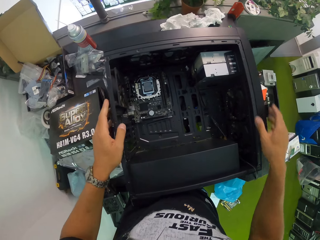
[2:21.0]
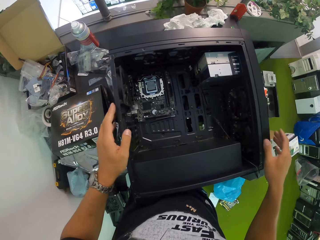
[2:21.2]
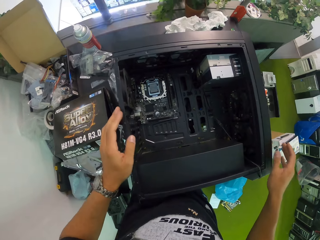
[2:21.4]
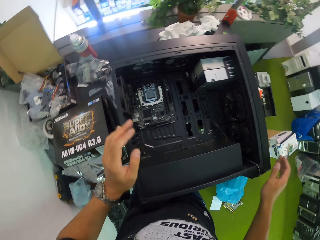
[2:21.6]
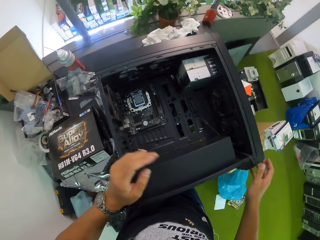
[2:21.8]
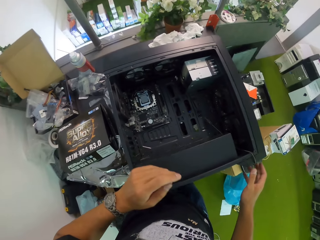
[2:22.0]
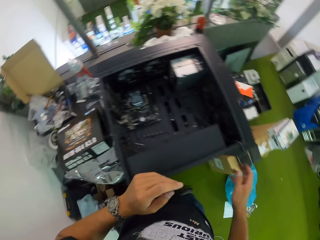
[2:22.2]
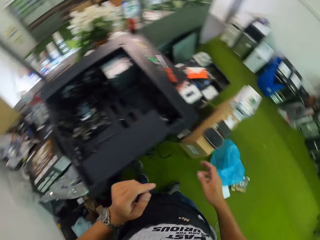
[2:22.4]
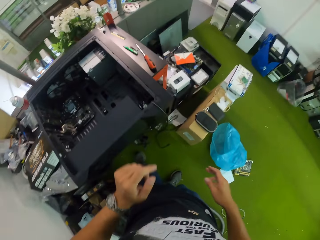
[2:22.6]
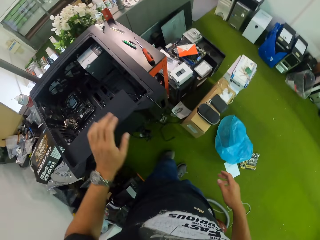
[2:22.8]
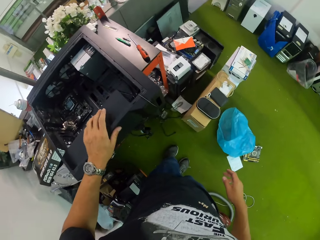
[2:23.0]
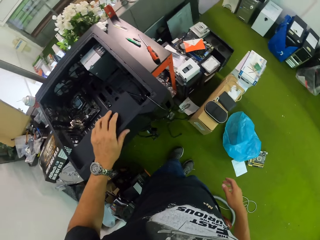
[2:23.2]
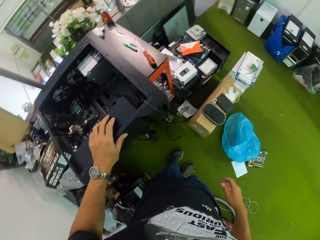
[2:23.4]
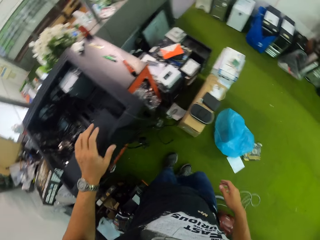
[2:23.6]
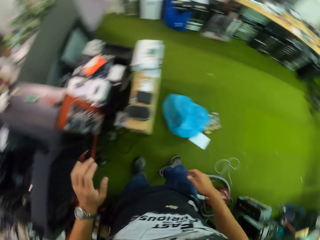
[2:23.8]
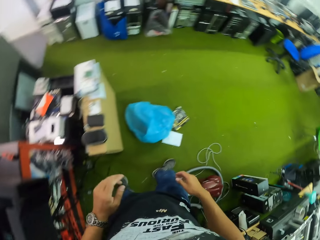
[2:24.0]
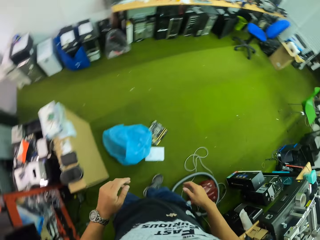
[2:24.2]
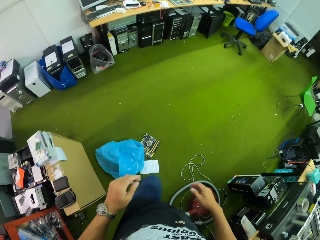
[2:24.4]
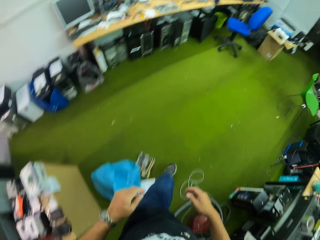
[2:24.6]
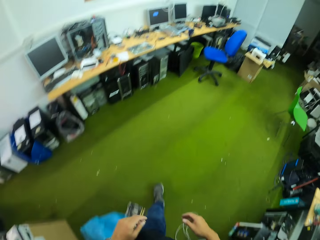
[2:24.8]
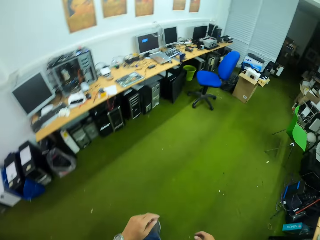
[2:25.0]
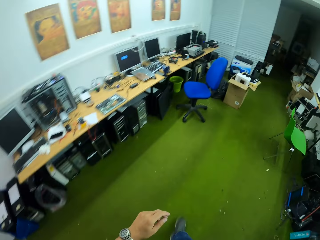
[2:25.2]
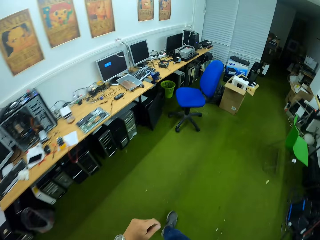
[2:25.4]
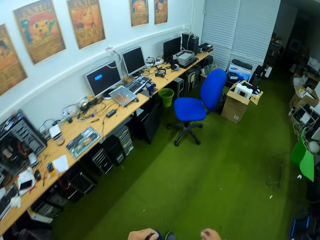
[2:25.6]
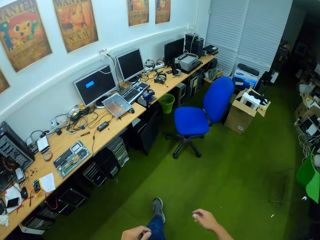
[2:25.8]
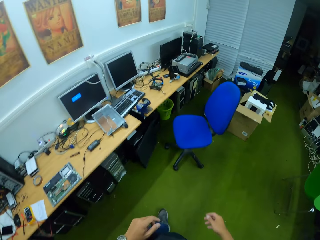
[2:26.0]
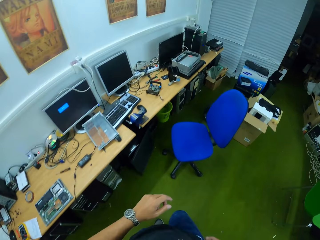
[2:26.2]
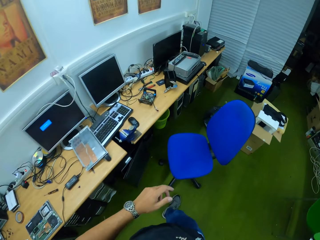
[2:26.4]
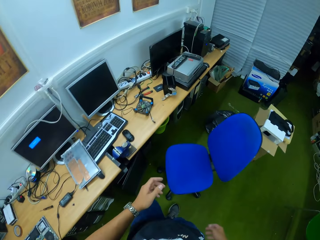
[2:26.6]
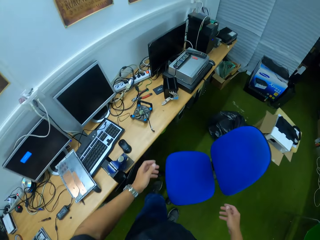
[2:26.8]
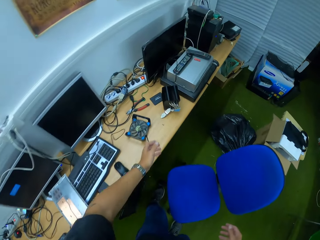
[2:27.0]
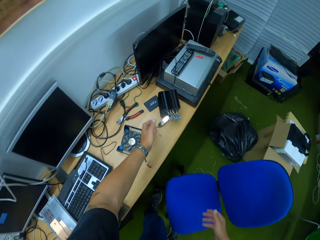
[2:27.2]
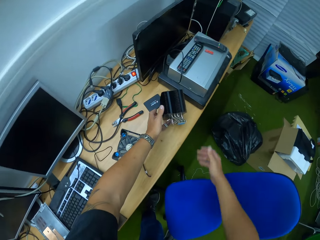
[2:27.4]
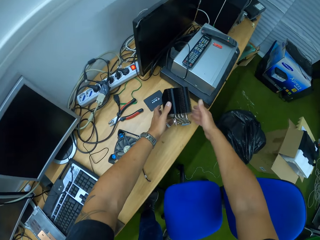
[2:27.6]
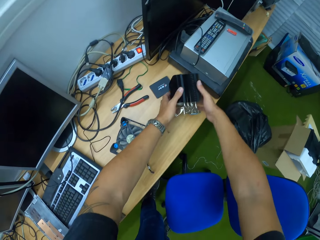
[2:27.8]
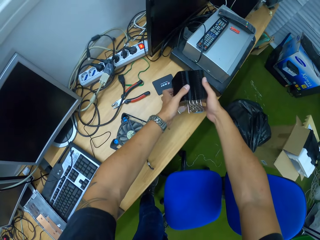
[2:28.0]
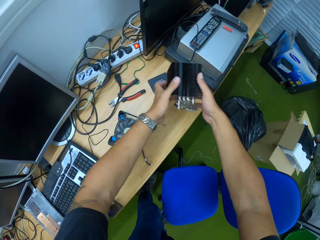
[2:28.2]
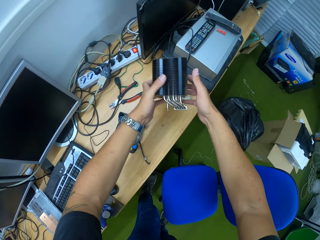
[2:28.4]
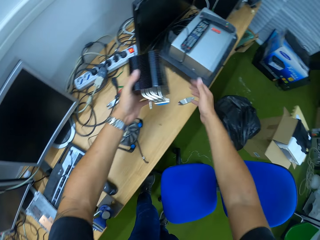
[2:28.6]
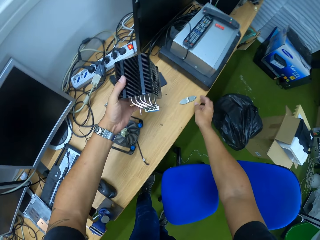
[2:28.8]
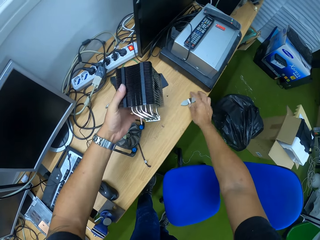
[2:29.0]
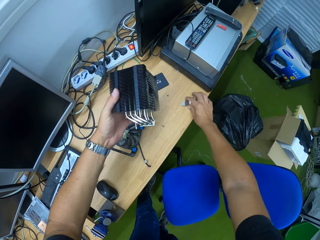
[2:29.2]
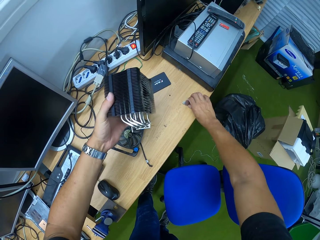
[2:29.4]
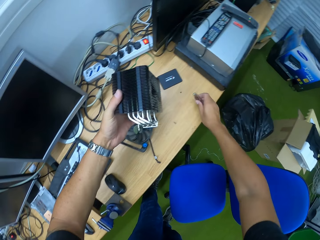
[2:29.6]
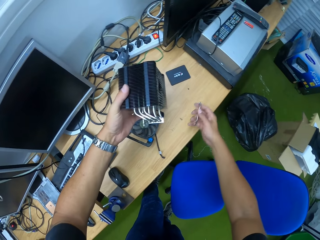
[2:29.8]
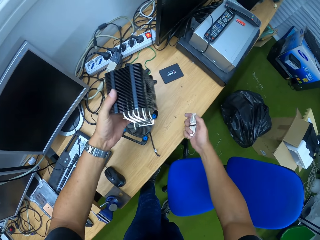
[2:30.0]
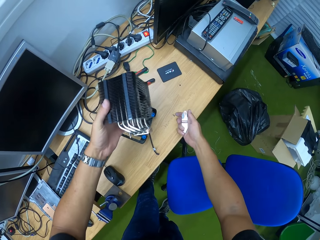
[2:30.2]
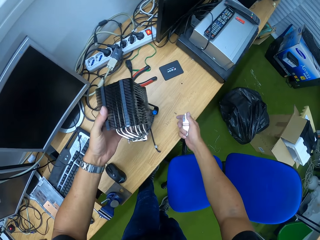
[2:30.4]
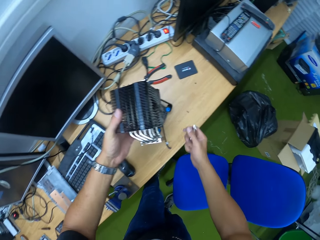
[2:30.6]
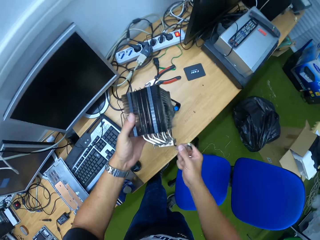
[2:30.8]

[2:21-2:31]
The camera wearer touches the speaker with his left hand. He walks to the table. He picks a part of the speaker or power supply from the table with both hands. He picks a second part of the speaker from the table with his right hand.

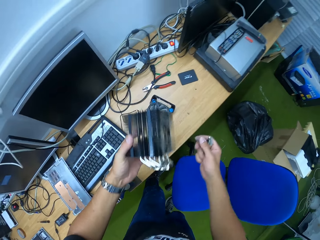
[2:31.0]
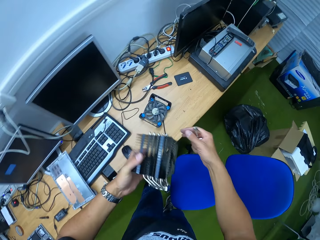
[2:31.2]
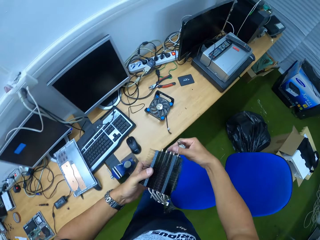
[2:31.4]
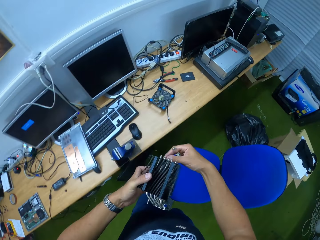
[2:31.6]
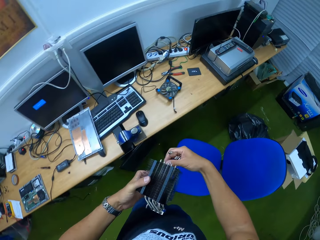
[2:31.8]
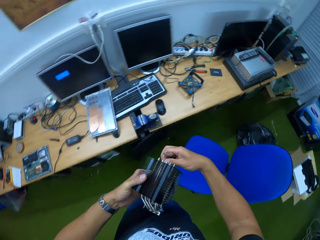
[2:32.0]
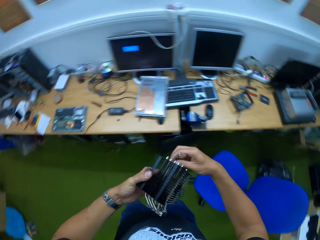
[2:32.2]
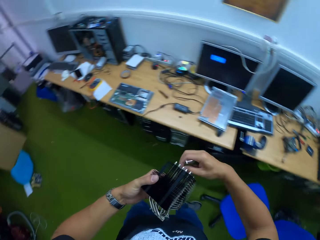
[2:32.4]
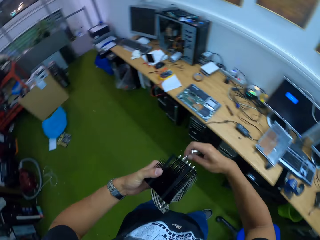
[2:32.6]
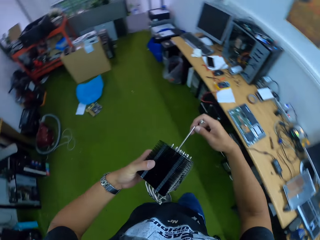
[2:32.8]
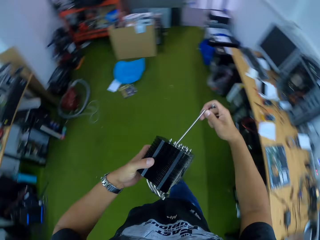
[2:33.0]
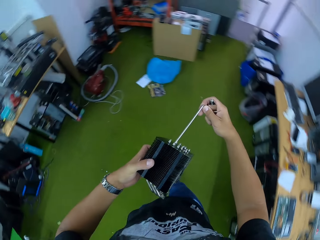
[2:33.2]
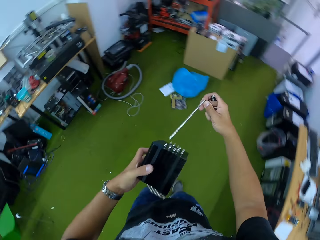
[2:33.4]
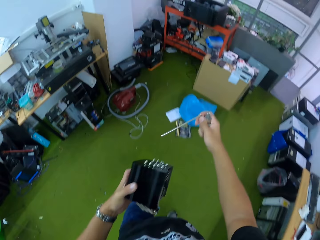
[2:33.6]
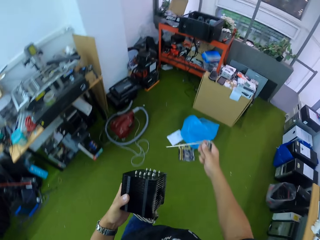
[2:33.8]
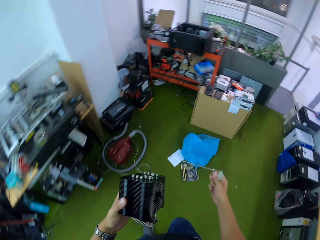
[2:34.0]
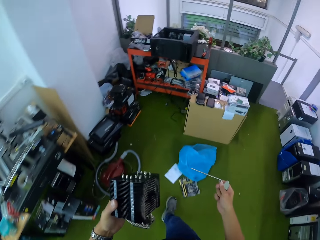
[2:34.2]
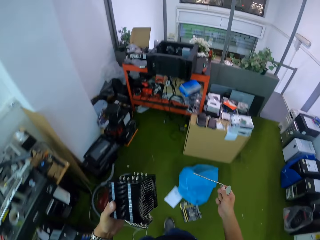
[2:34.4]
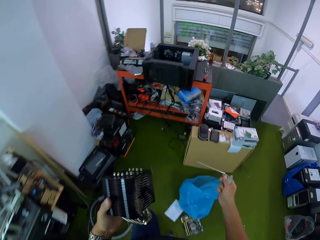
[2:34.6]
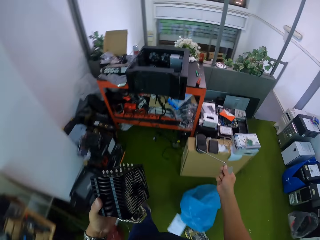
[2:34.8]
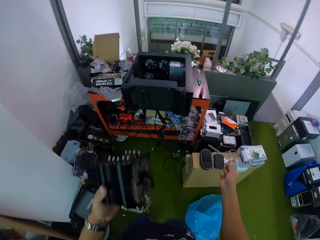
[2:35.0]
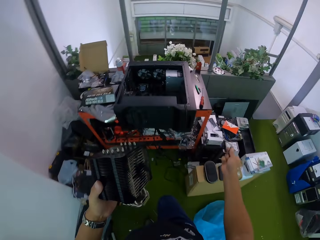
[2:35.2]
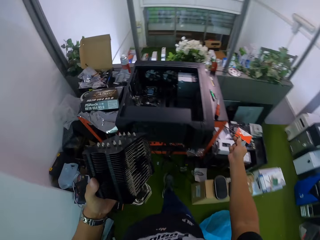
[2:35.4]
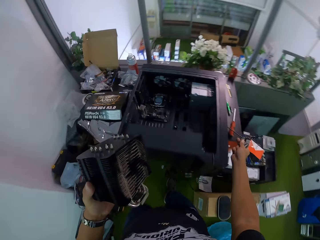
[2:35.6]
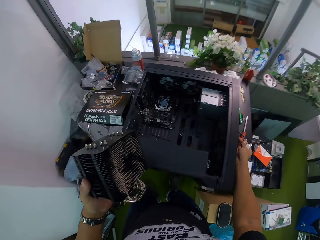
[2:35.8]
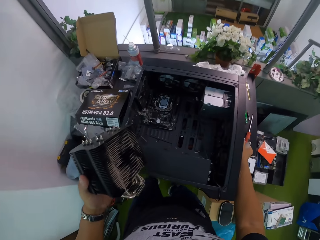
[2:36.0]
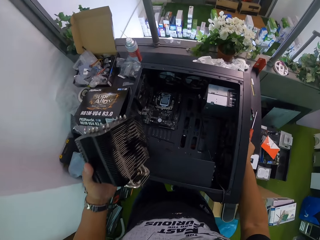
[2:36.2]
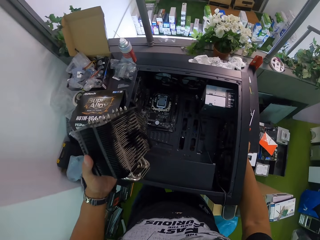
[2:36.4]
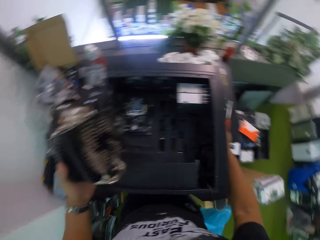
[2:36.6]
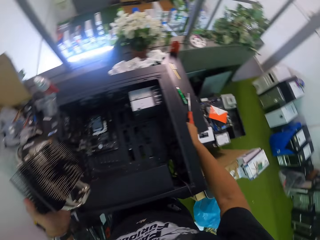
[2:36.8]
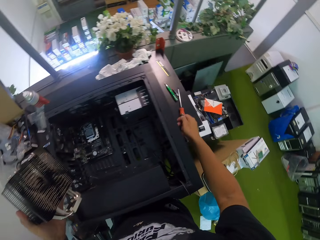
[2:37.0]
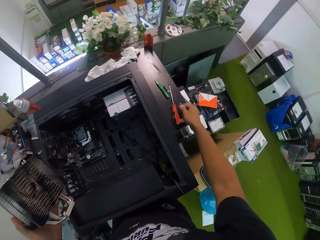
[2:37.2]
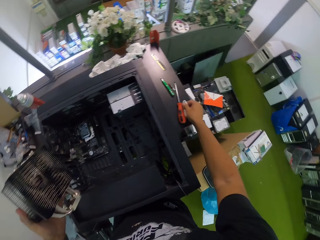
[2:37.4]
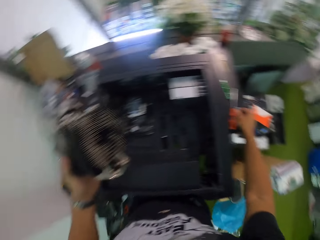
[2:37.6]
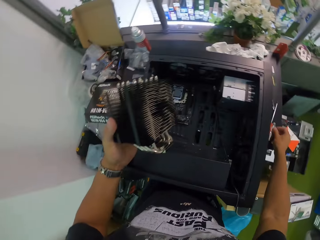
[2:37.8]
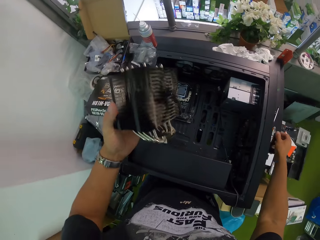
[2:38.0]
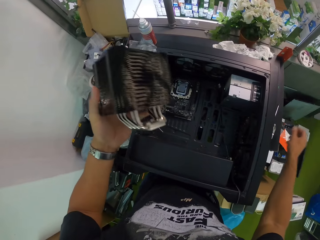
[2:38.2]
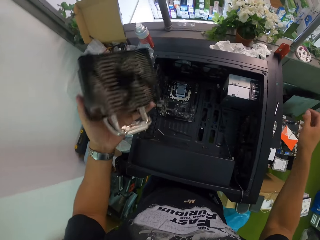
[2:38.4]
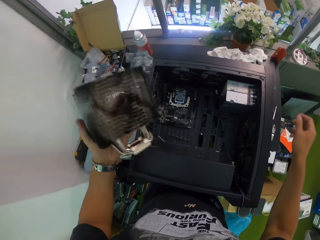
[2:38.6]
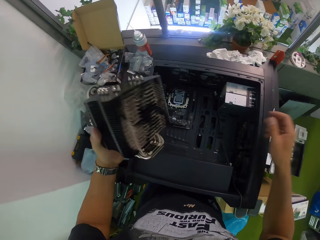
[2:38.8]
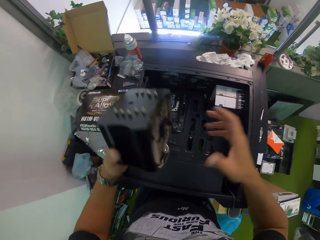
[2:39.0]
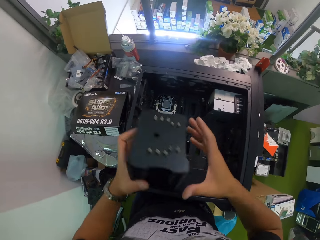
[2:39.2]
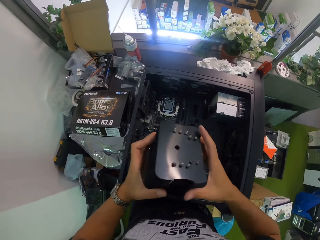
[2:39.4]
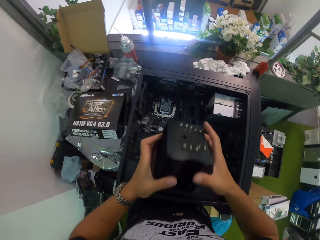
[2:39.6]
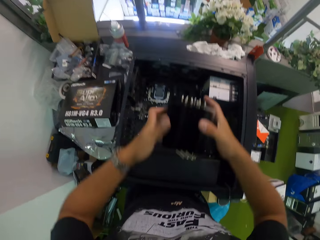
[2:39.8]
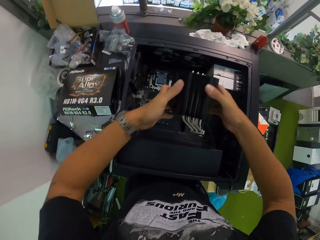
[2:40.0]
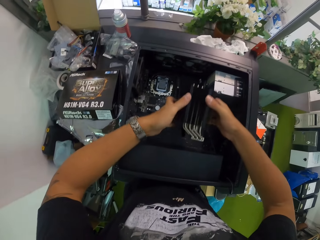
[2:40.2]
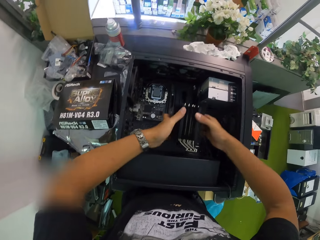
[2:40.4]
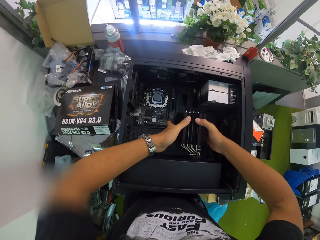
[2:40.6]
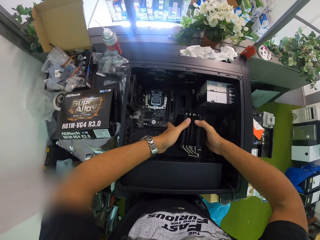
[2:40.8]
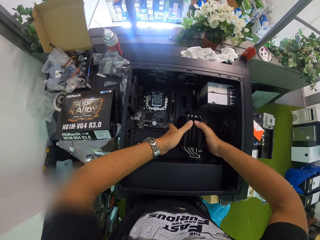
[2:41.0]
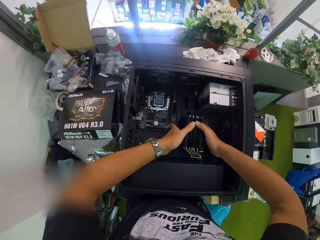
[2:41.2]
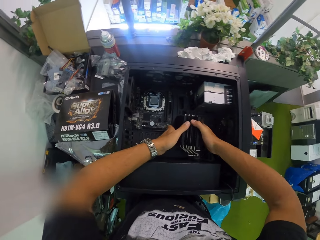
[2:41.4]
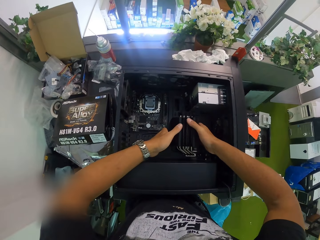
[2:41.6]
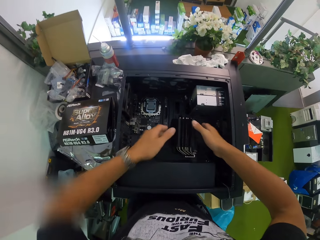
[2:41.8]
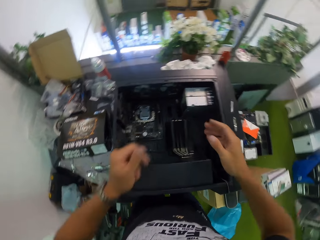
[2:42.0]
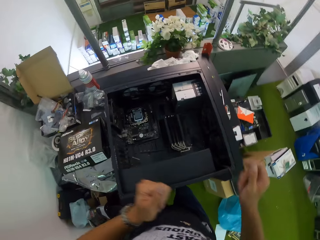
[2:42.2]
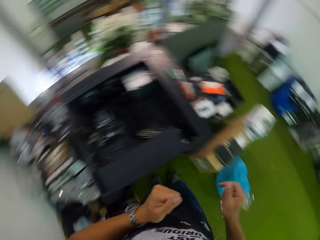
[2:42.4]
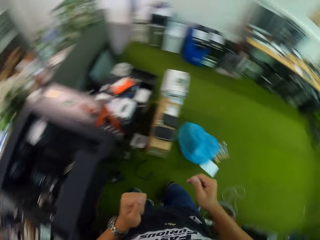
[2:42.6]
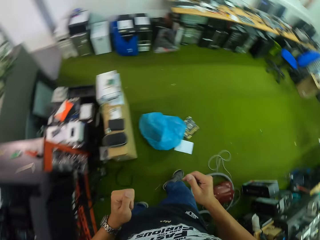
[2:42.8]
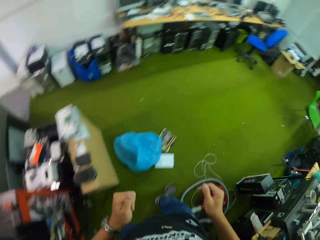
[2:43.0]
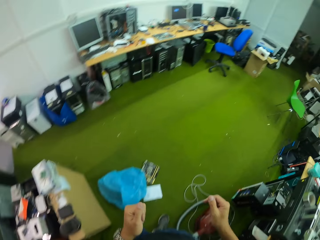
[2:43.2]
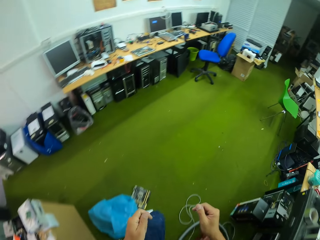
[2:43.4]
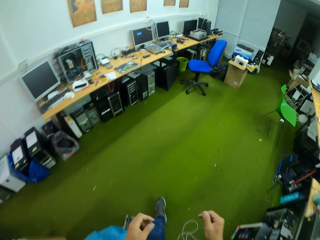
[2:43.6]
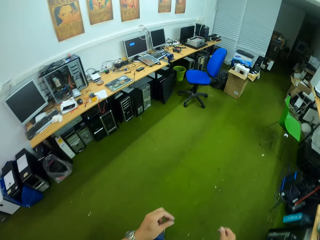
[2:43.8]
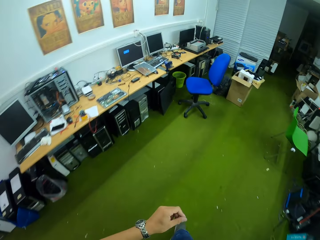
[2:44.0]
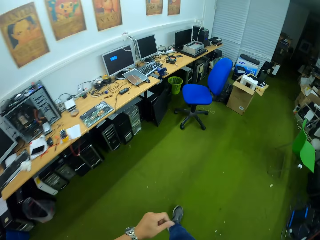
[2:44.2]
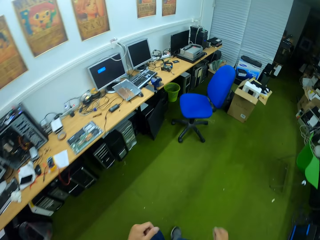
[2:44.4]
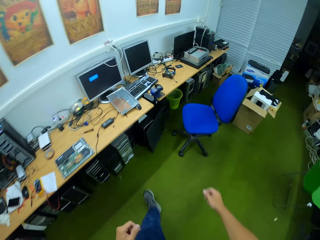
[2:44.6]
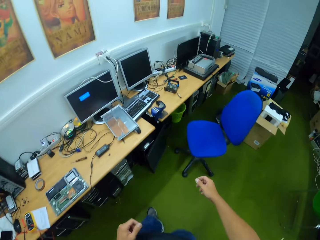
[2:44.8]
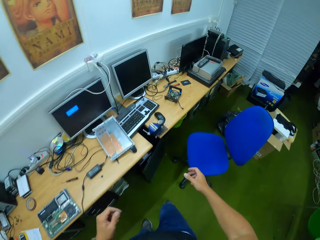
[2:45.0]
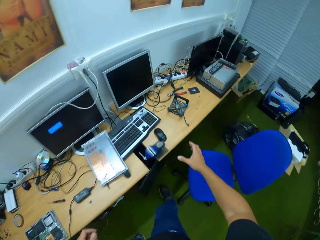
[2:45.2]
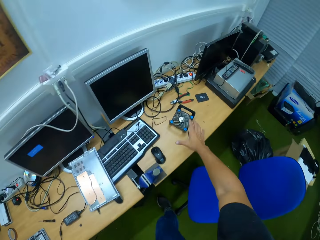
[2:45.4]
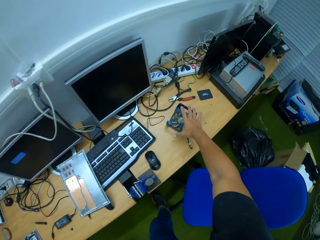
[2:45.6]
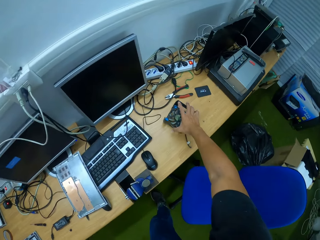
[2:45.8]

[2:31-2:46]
The camera wearer removes a rod from the speaker part or power supply with his right hand. He walks to the workstation. He drops the rod on the workstation with his right hand. He holds the speaker part with both hands. He places the speaker part into the speaker with both hands. He walks to the table.
